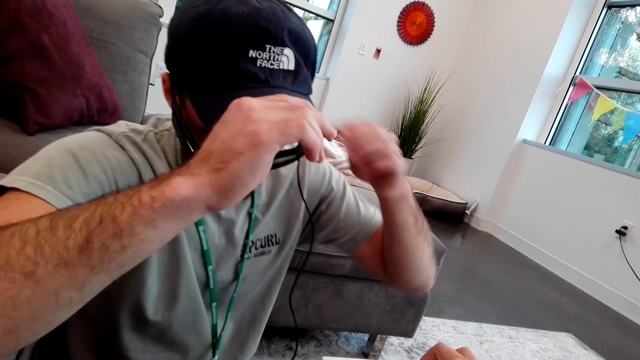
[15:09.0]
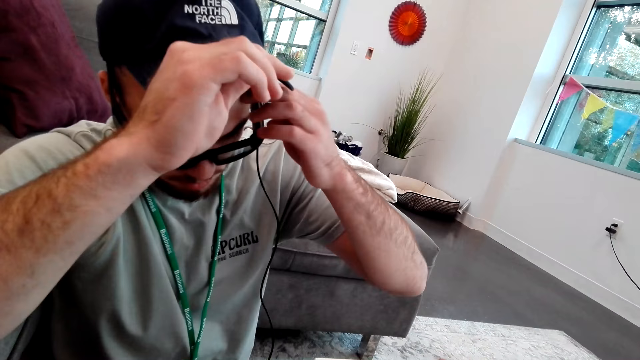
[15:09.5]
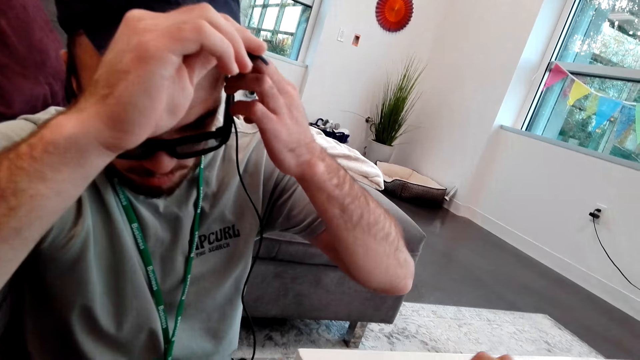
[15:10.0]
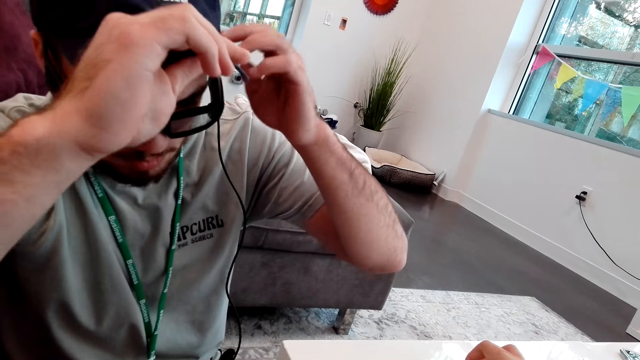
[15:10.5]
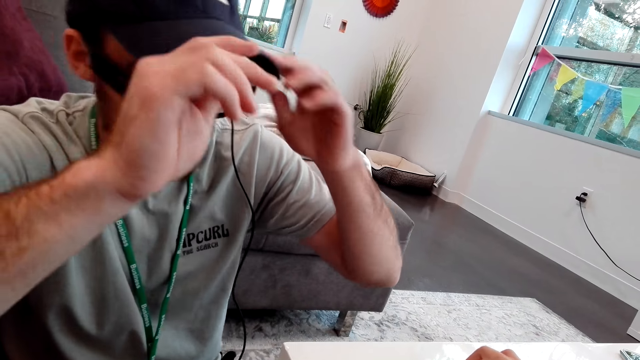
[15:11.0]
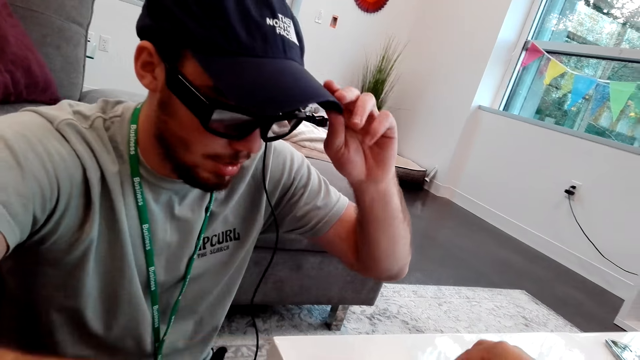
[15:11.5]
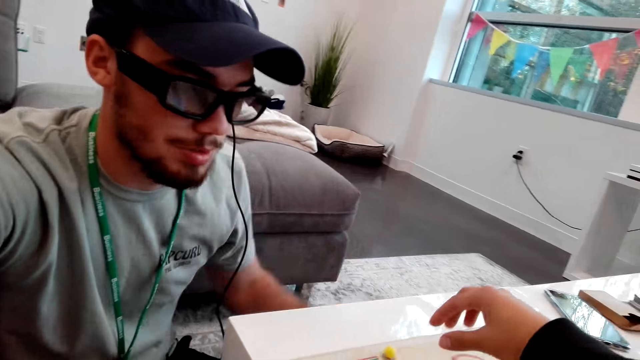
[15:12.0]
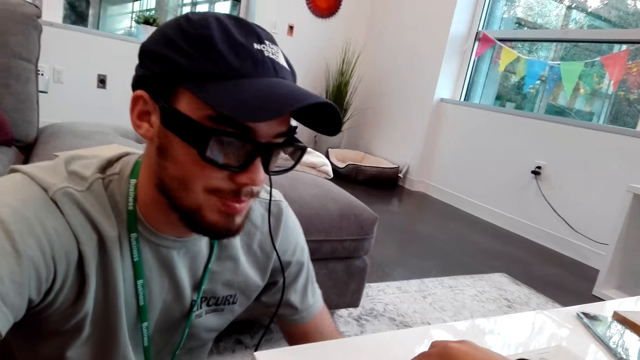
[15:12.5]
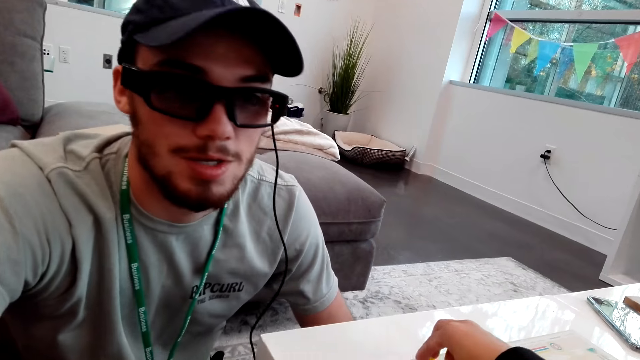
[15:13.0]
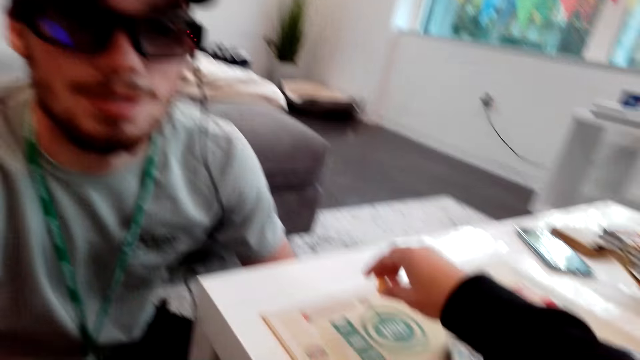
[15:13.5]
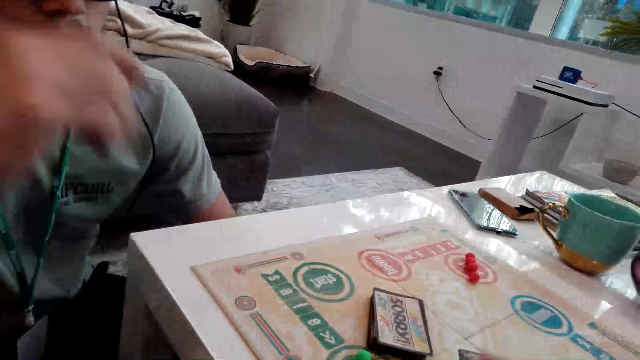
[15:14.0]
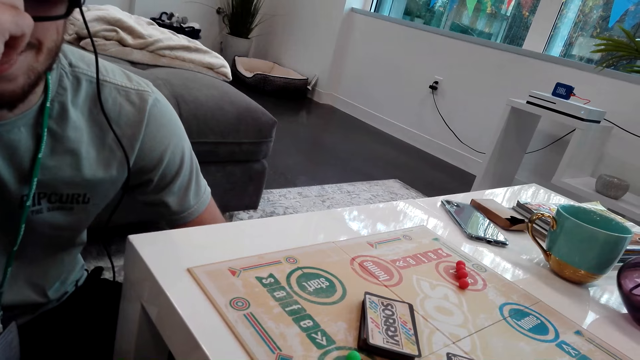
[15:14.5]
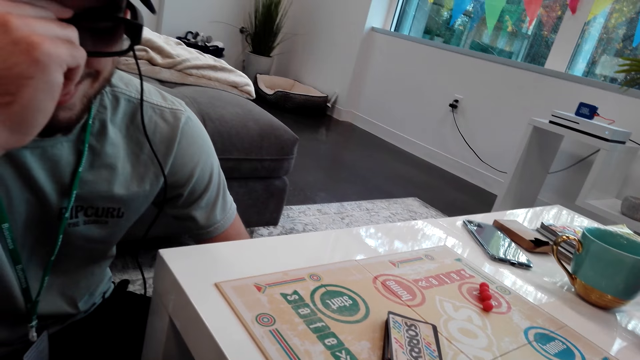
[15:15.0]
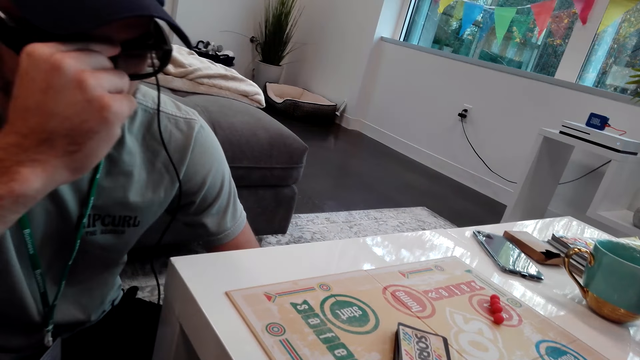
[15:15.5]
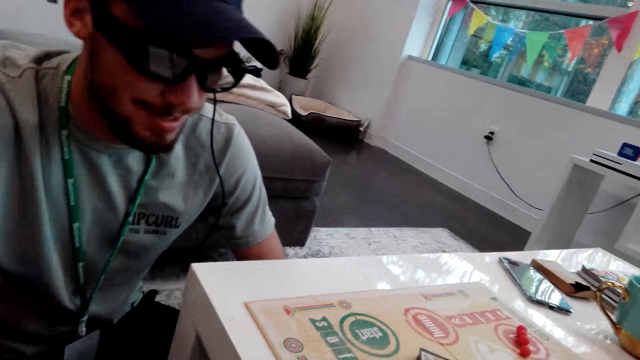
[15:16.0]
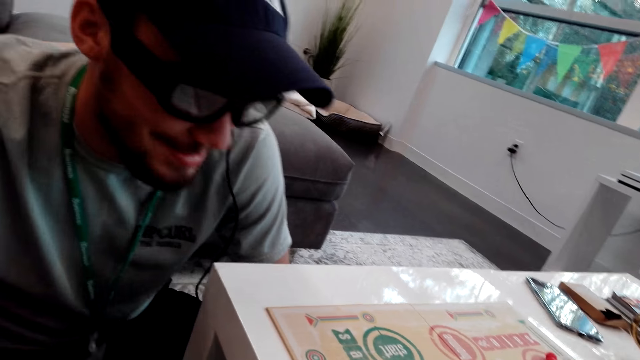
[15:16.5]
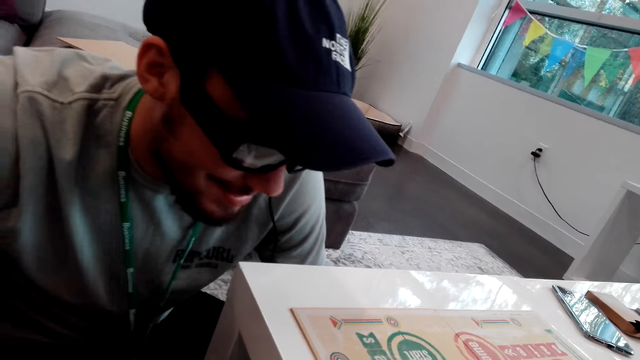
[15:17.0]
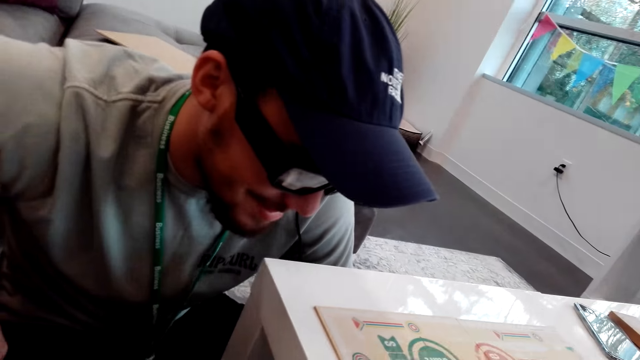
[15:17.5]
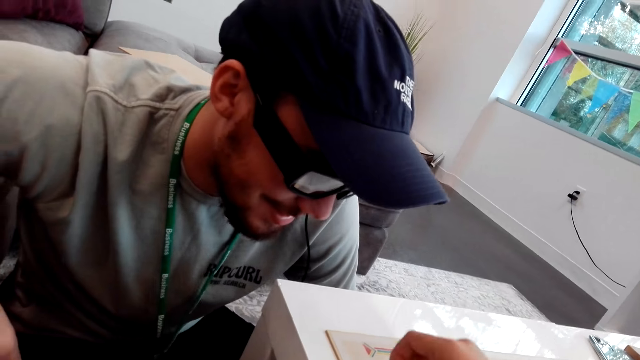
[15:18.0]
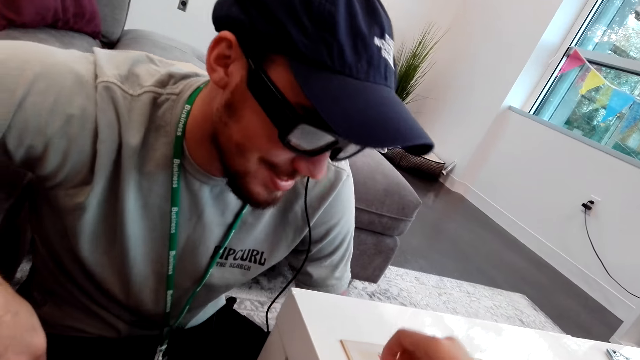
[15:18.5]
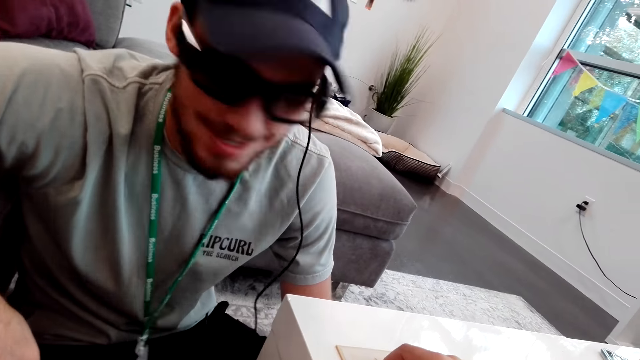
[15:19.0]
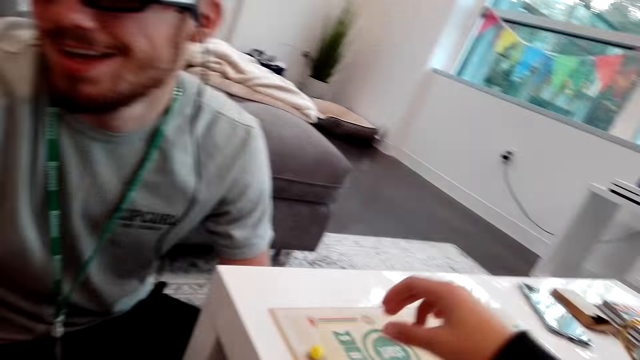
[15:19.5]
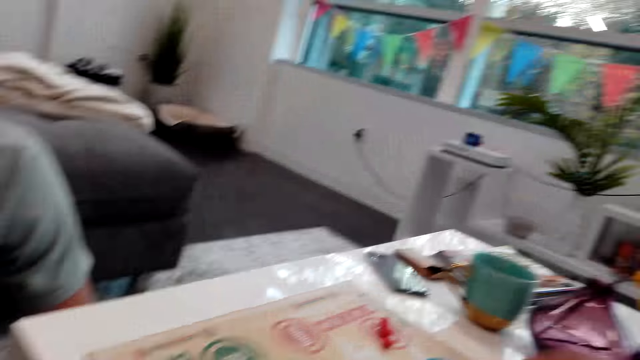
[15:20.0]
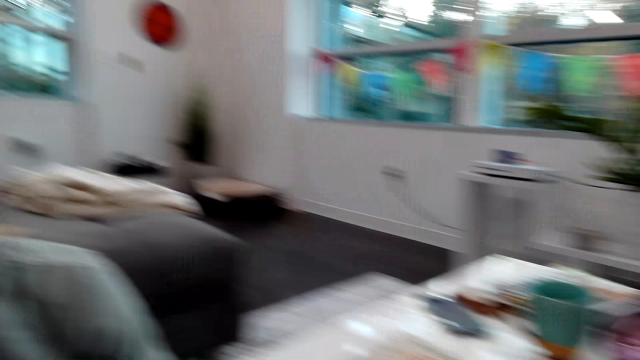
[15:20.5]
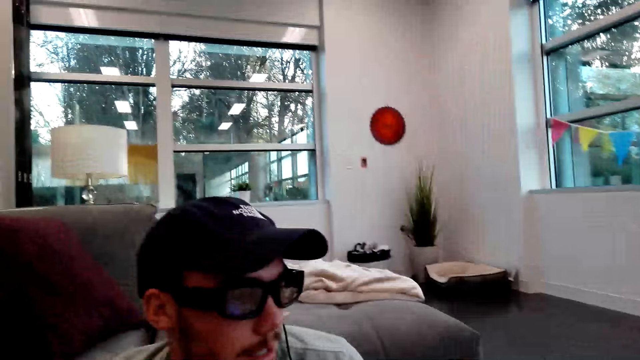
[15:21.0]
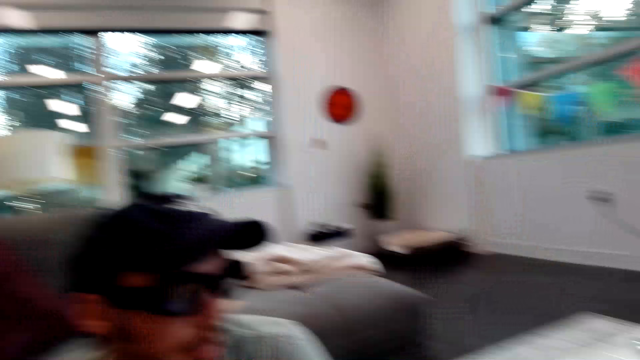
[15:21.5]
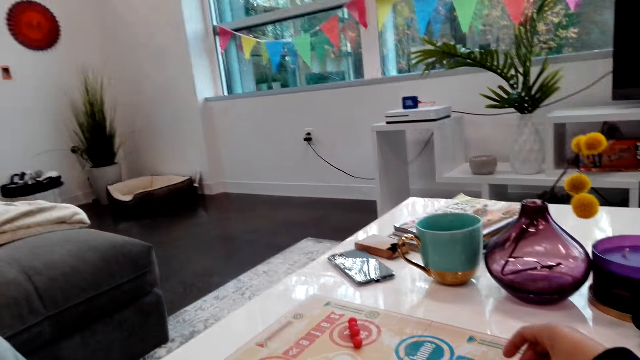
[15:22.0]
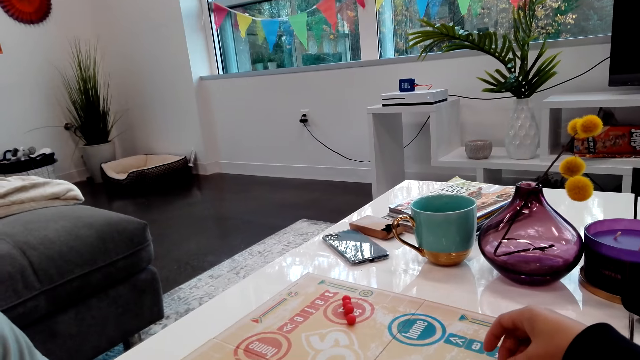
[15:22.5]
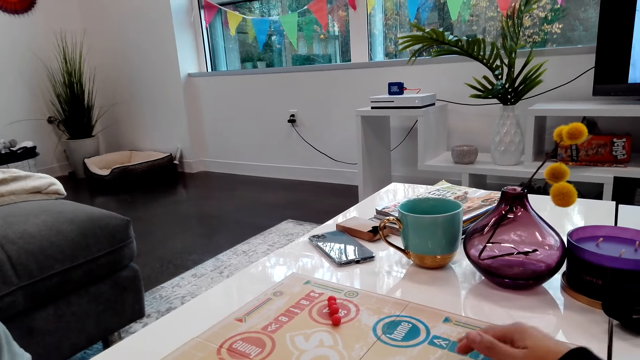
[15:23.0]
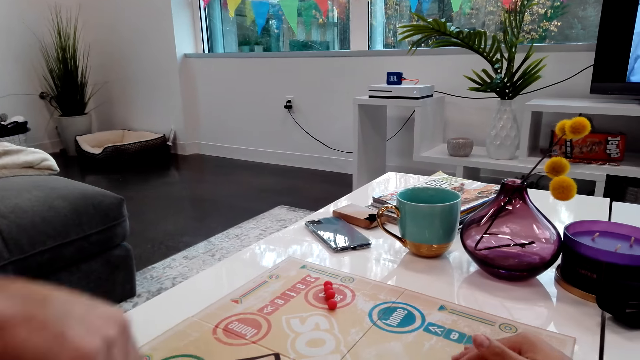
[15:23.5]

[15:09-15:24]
A man touches the camera and touches the cap. The camera wearer picks the pawn. They move the pawn. They turn around the room.

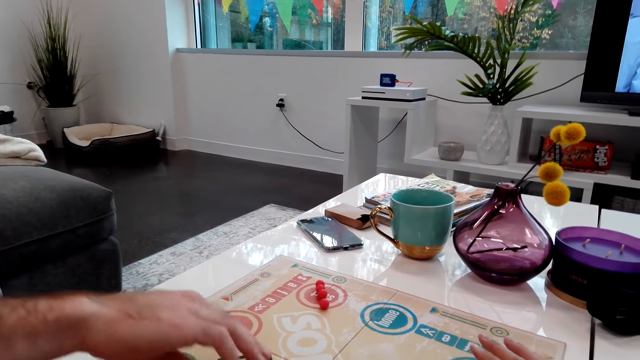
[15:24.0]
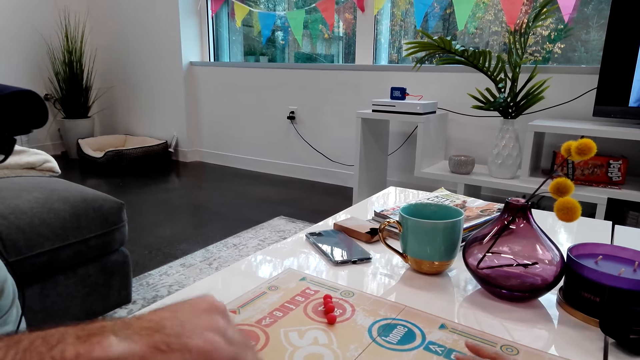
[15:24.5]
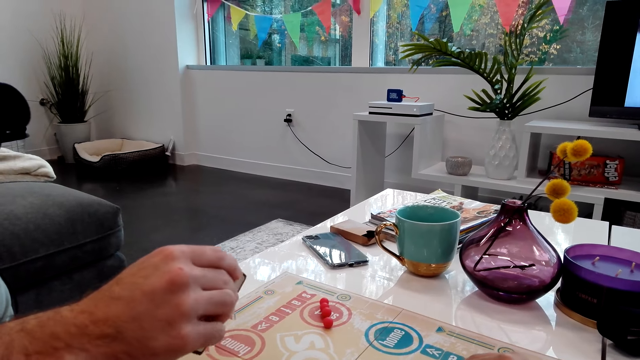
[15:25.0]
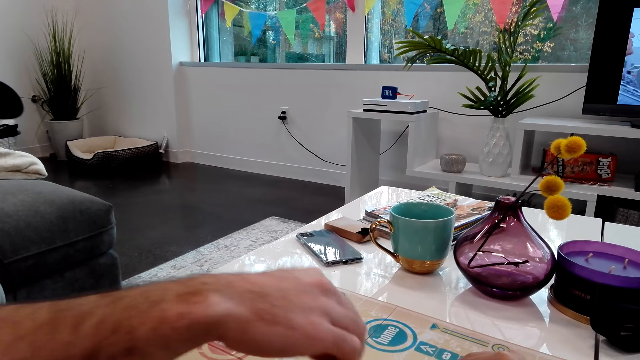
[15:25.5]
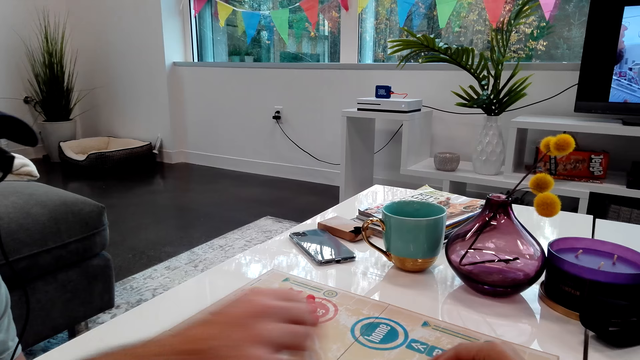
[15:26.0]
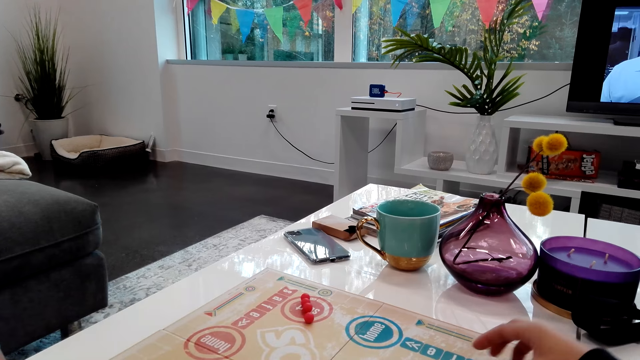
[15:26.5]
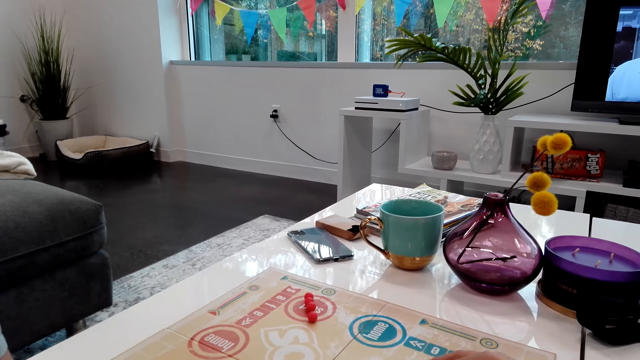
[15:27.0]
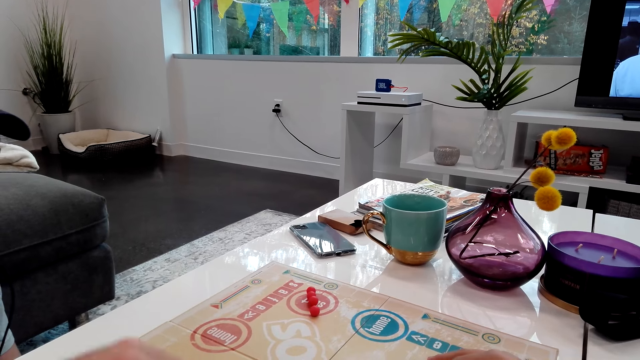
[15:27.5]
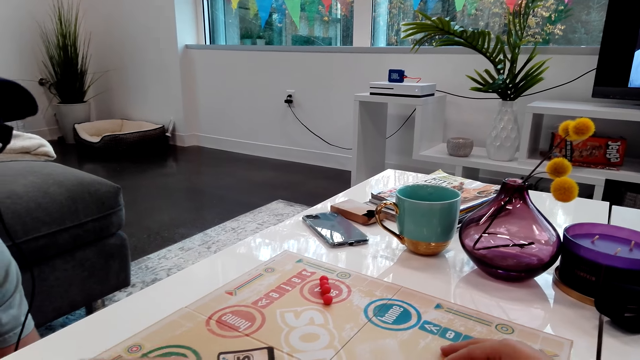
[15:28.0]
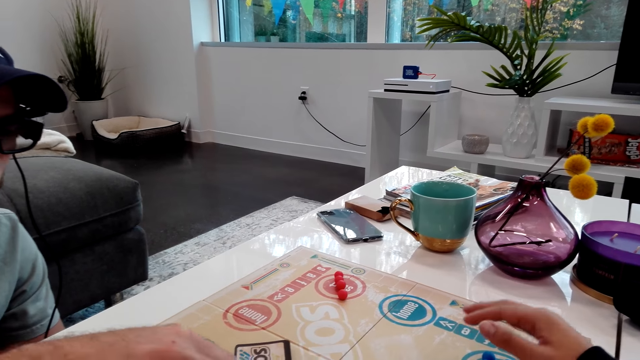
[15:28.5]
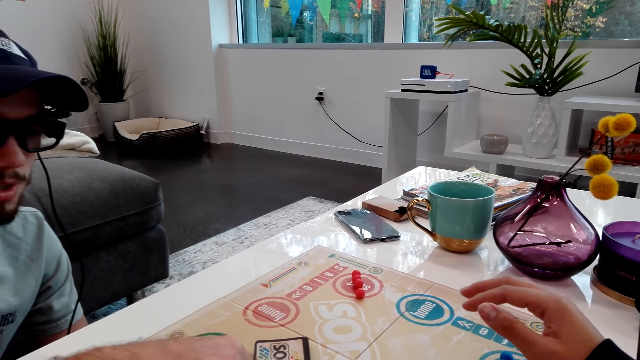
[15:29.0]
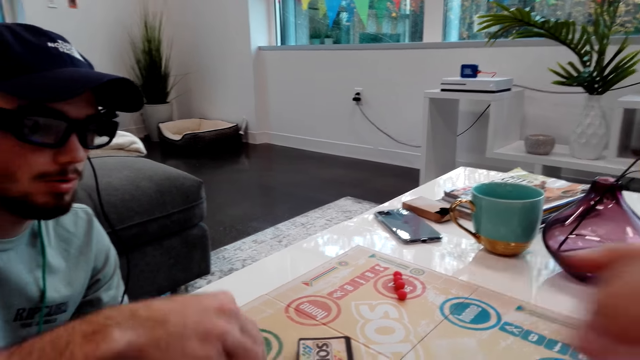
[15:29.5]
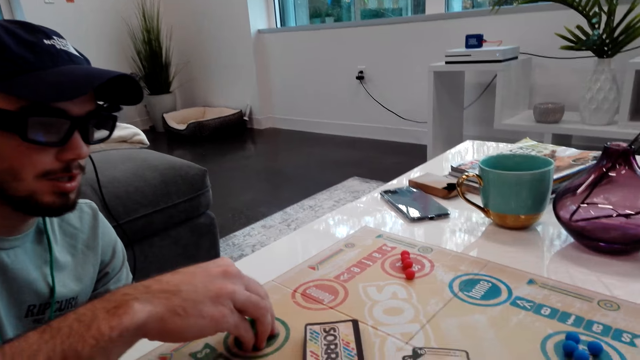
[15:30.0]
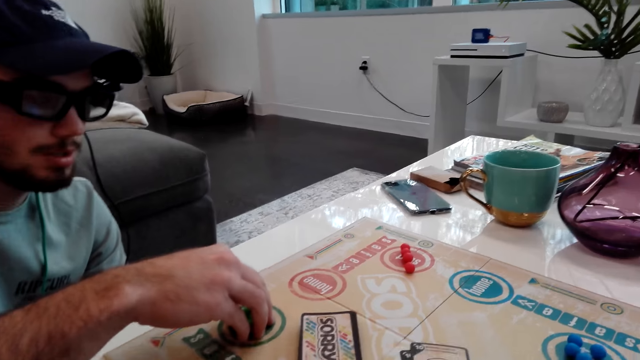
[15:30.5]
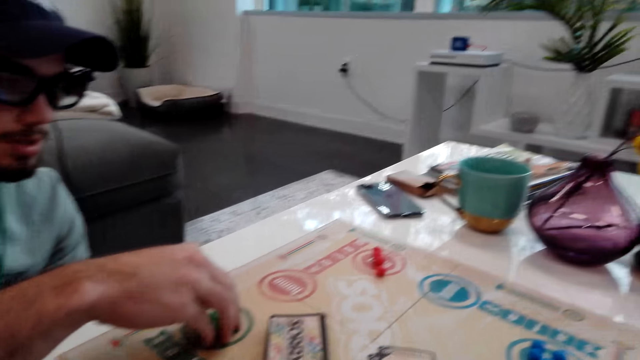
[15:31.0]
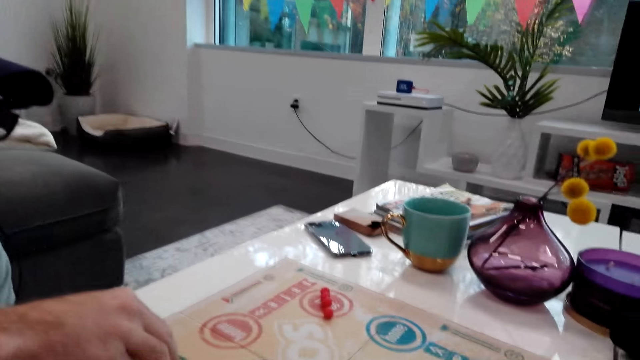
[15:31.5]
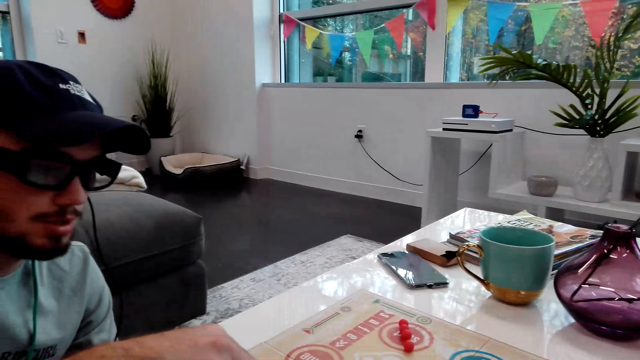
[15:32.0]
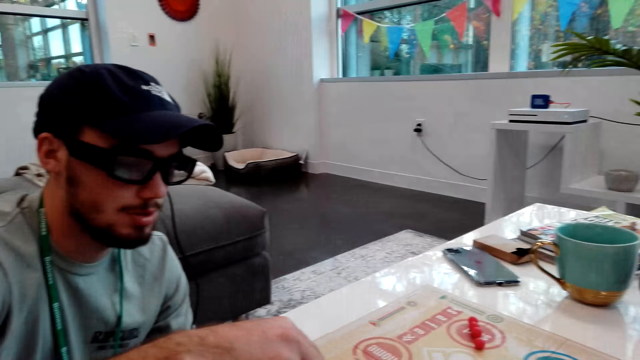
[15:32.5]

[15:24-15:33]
A man picks a card and puts the card on the board game. He puts the pawns on the board game.
